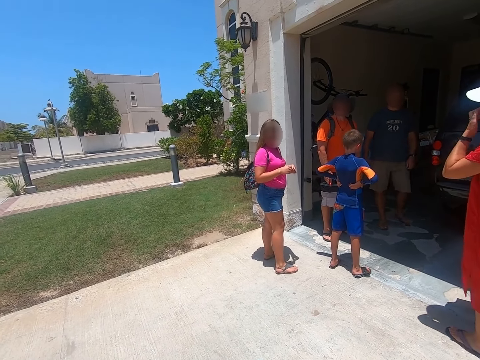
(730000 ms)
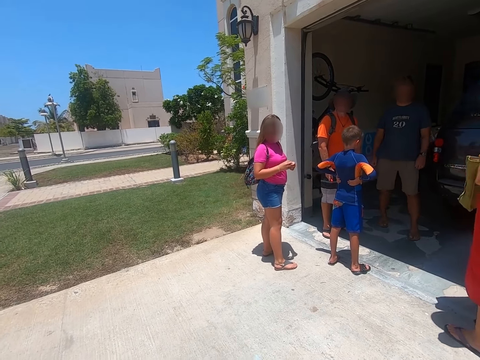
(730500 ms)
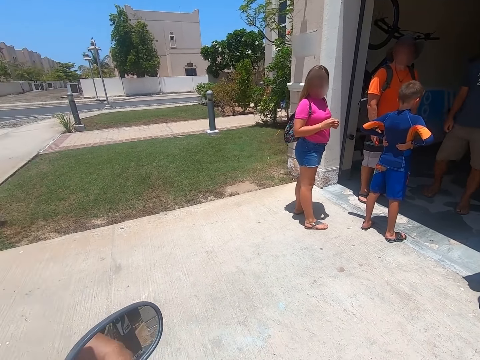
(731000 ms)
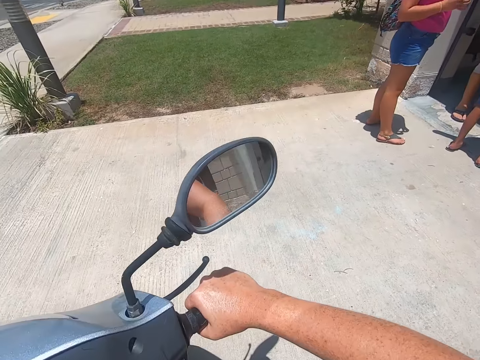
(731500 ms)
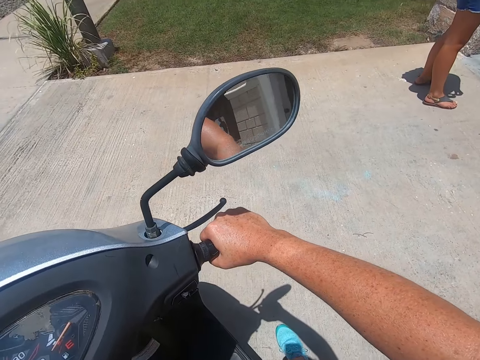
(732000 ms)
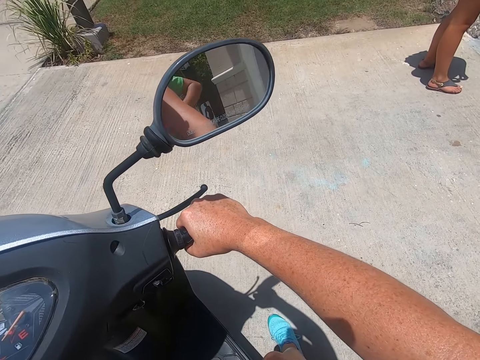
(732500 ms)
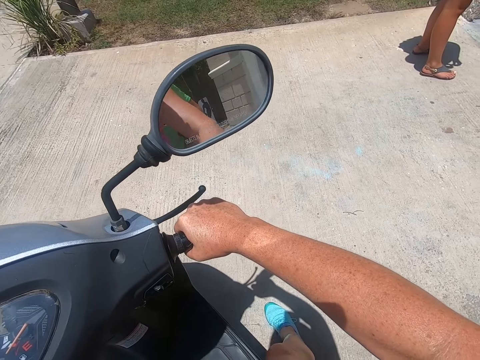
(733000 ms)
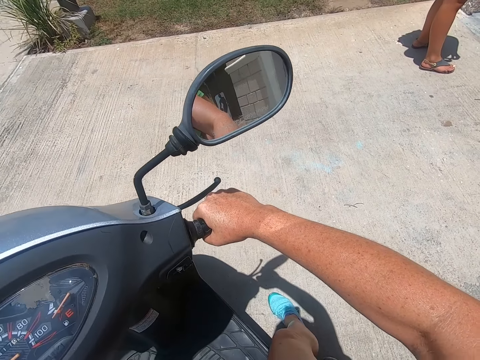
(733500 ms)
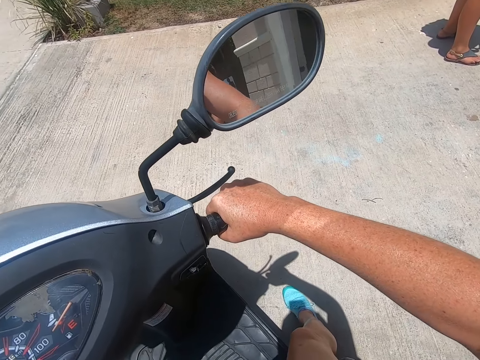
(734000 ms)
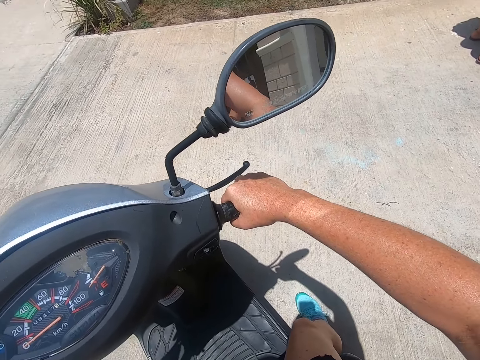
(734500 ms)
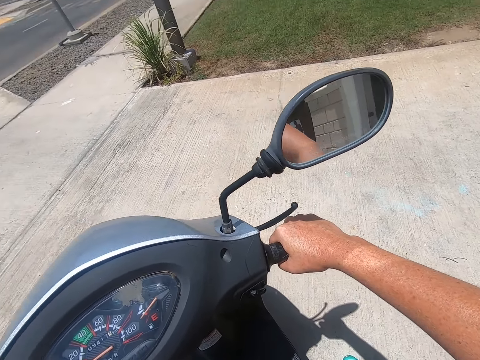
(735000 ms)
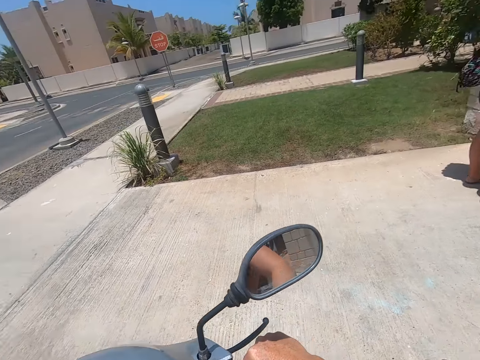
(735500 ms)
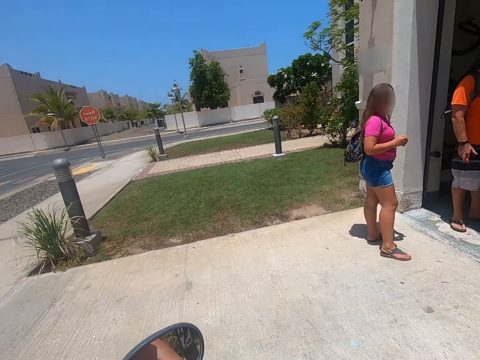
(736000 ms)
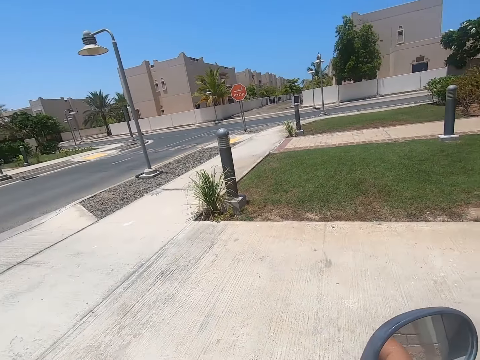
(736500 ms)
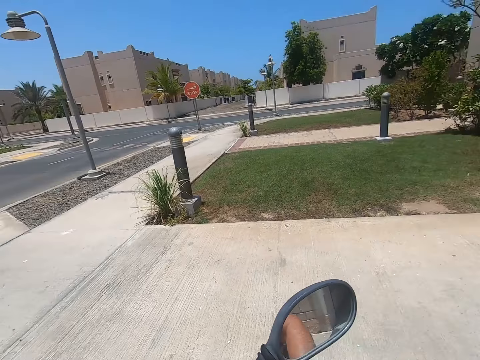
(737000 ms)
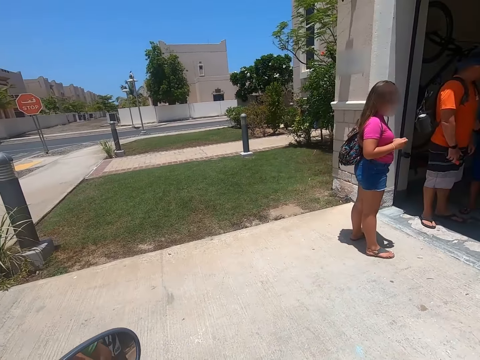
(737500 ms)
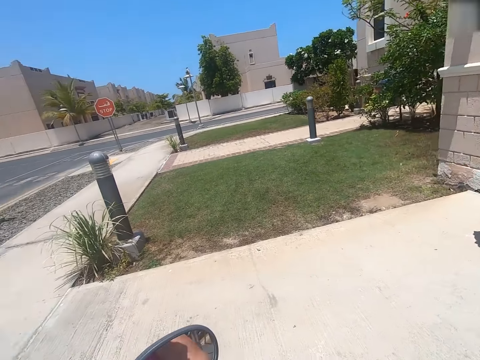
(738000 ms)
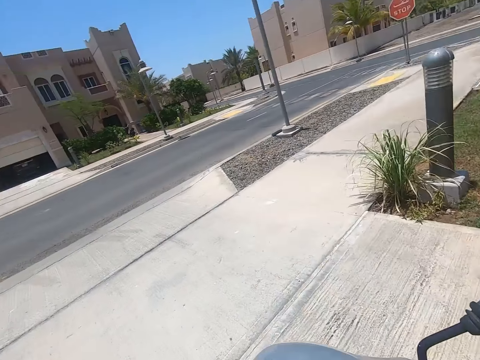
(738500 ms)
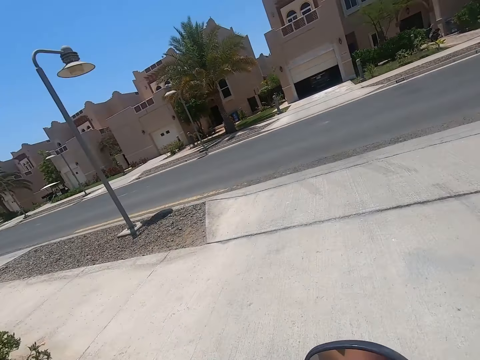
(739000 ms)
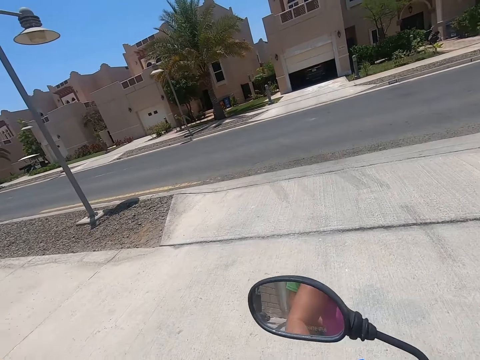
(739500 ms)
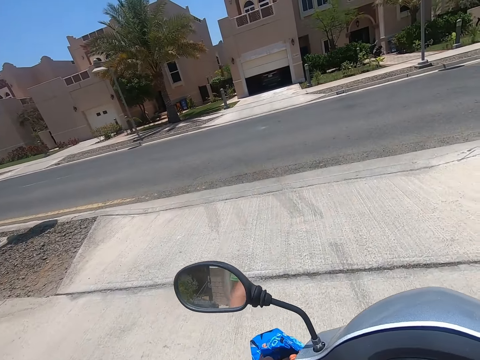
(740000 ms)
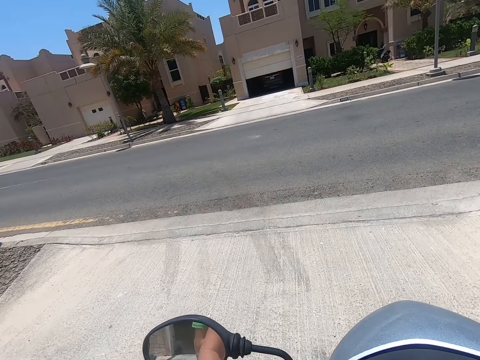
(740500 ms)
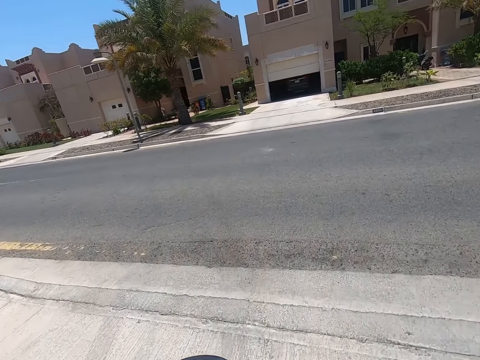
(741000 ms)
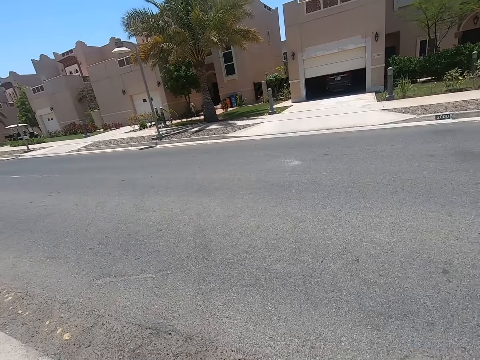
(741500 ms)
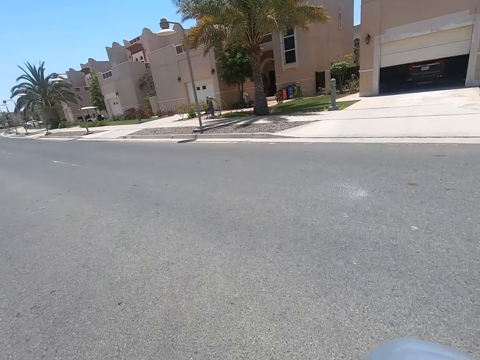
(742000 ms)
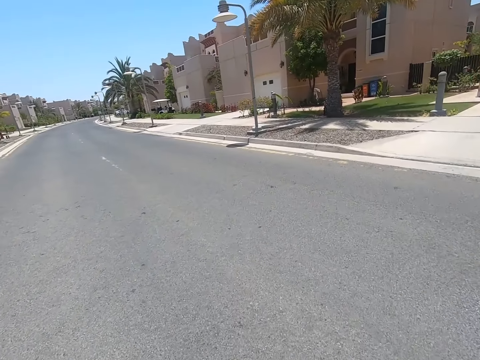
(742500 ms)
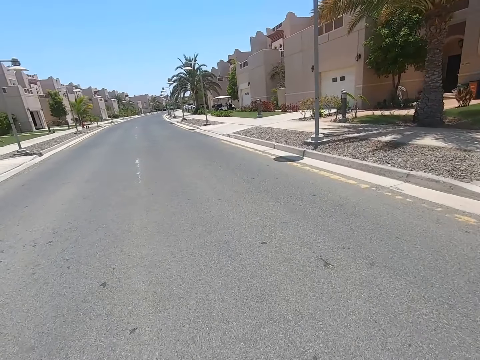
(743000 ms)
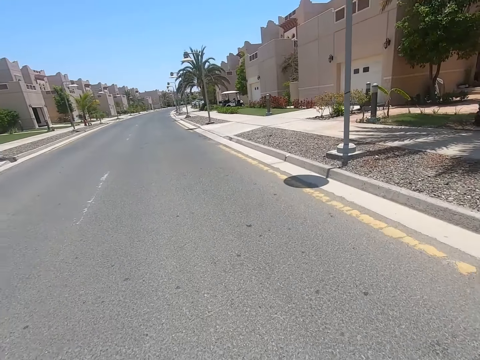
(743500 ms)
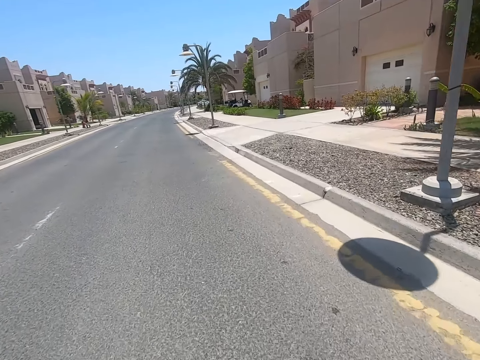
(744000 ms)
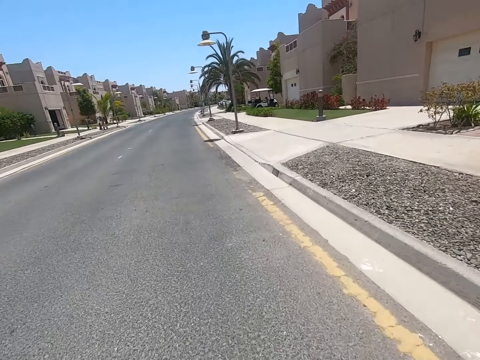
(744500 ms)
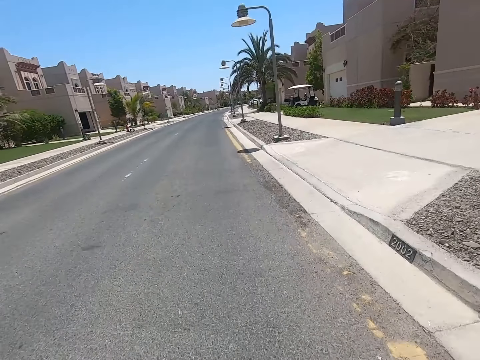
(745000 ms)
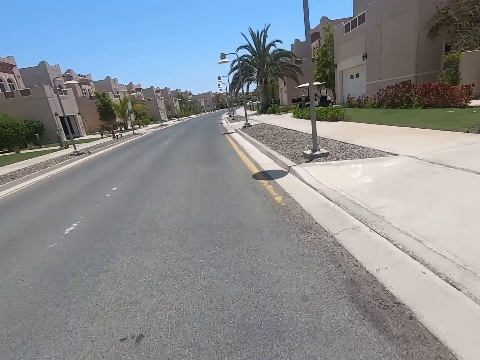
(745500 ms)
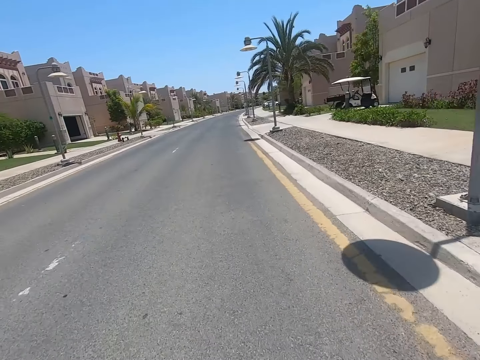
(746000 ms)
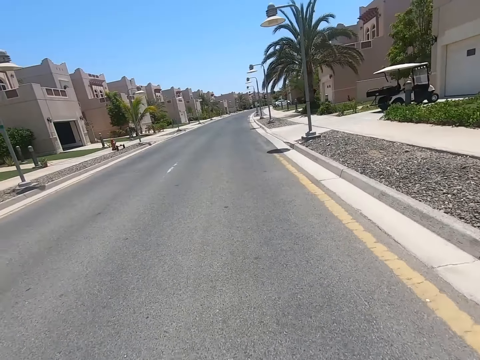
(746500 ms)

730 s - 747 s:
The camera wearer looks at the scooter. They hold the motorbike. They look around. They ride the scooter on the road.

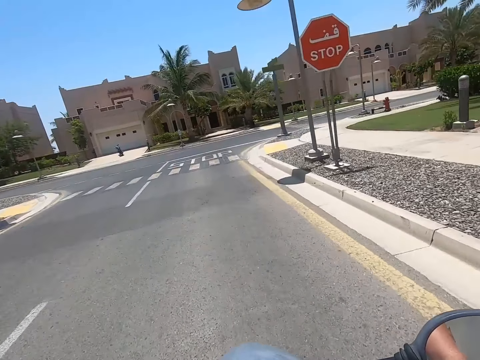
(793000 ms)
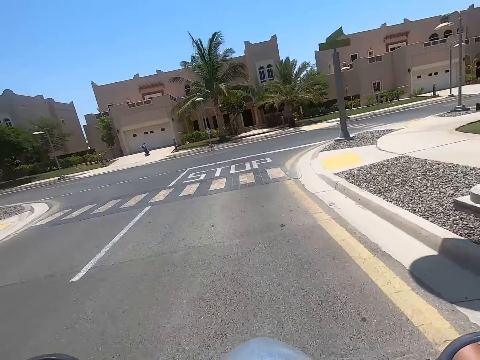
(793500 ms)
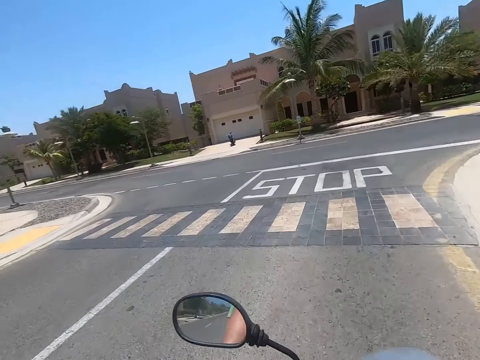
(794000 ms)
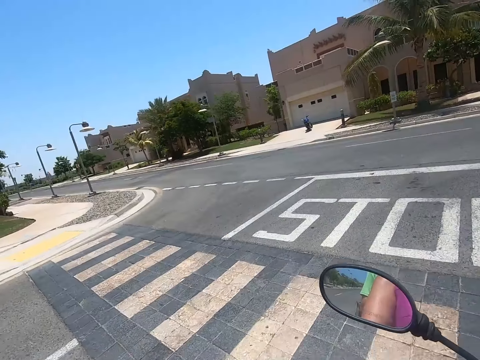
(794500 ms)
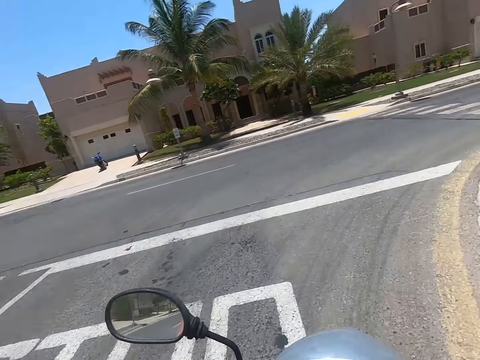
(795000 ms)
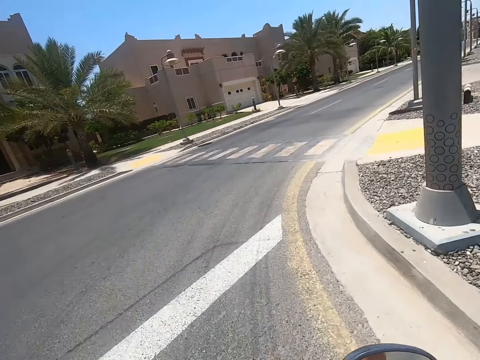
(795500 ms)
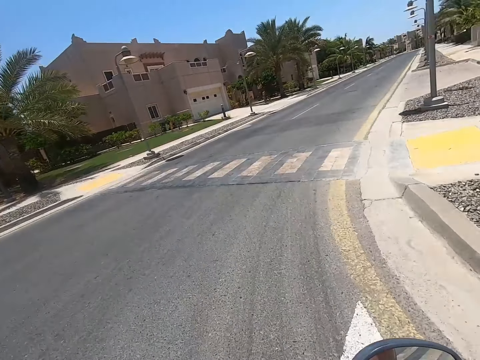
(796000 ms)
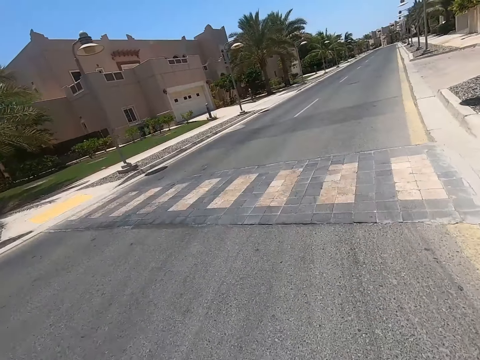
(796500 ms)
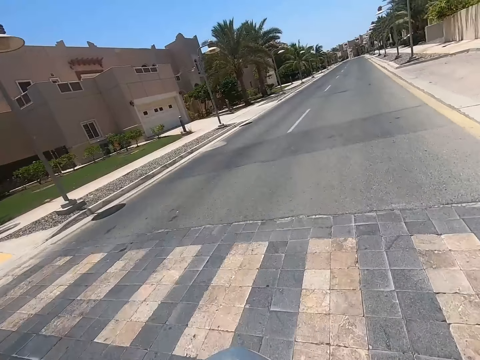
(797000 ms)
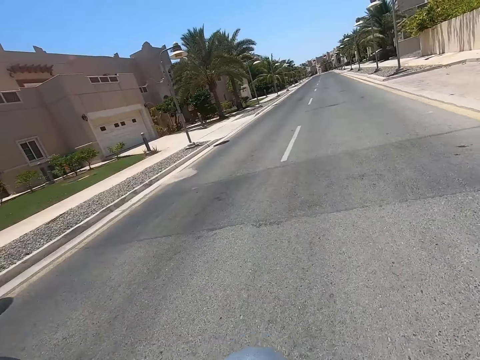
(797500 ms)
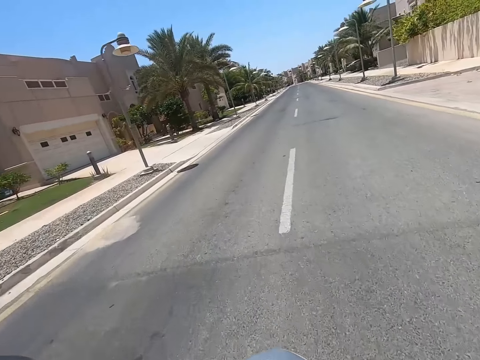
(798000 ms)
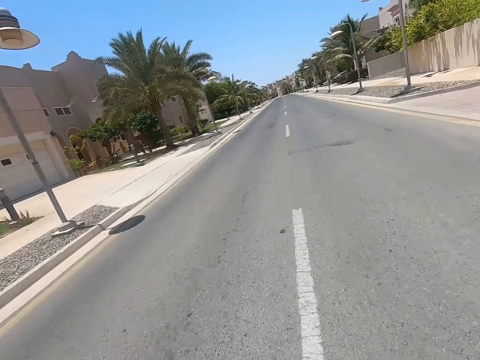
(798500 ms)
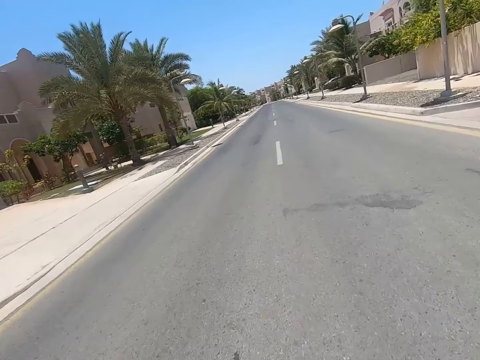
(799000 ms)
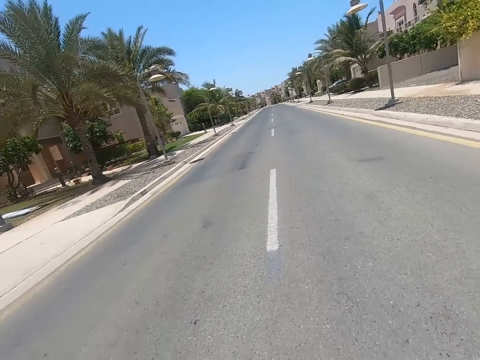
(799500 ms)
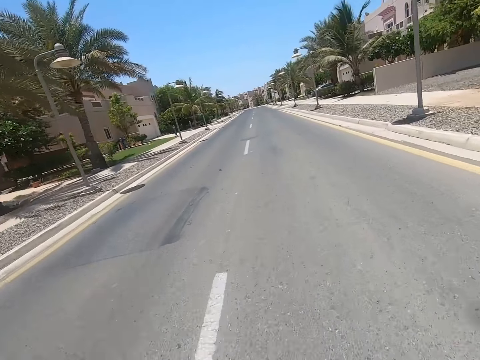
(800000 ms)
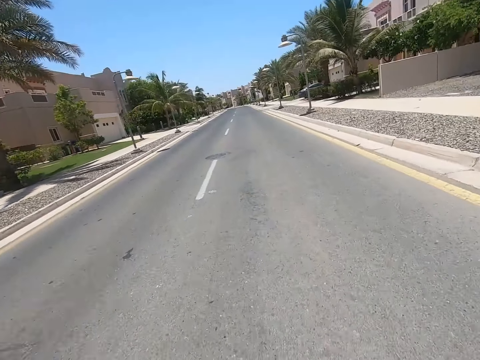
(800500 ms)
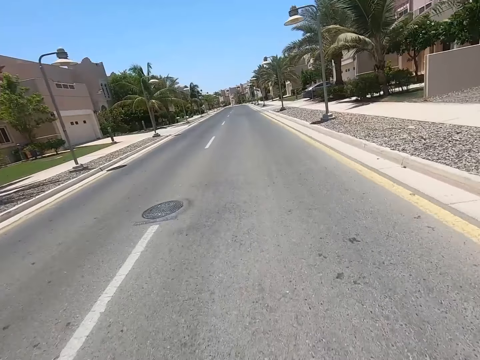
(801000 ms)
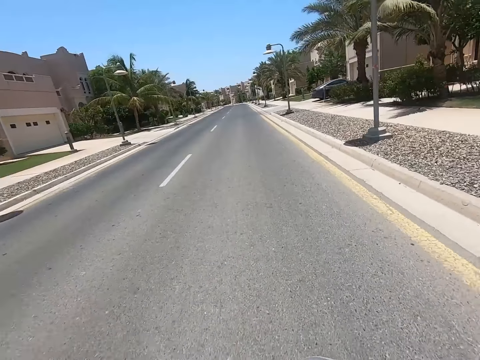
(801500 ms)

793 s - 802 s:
The camera wearer slows down. They take a right. They ride the scooter on the road.
